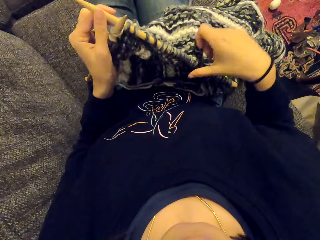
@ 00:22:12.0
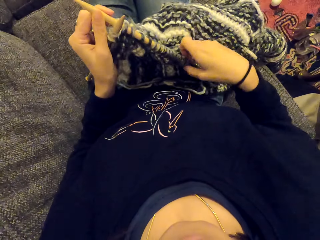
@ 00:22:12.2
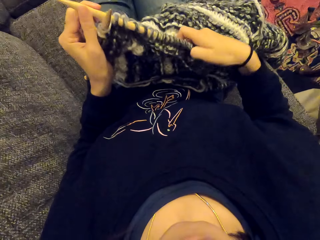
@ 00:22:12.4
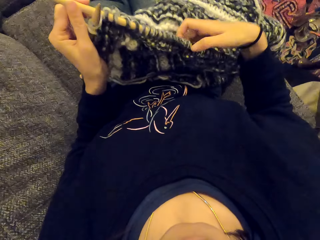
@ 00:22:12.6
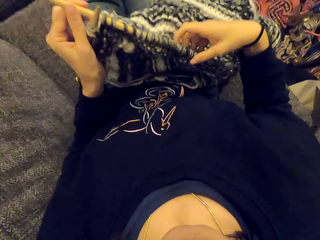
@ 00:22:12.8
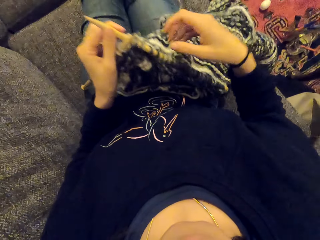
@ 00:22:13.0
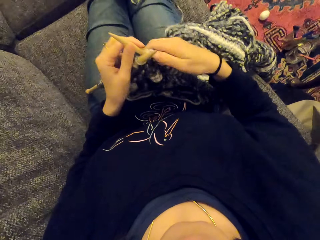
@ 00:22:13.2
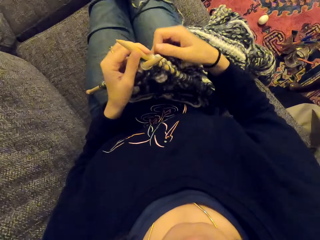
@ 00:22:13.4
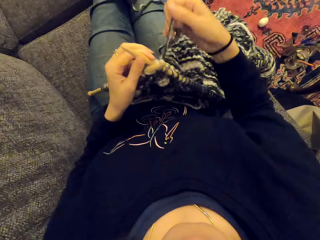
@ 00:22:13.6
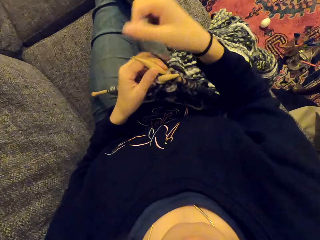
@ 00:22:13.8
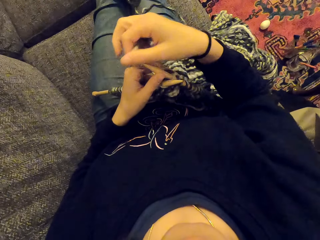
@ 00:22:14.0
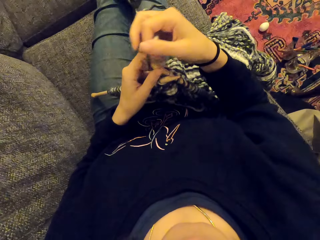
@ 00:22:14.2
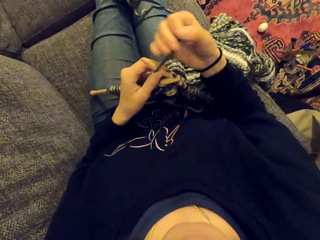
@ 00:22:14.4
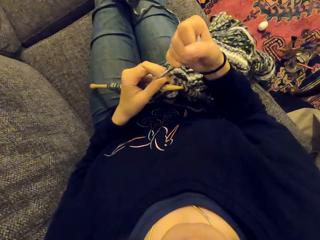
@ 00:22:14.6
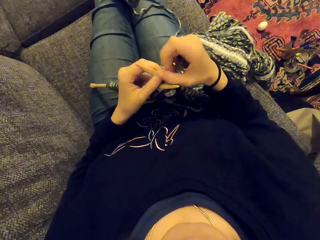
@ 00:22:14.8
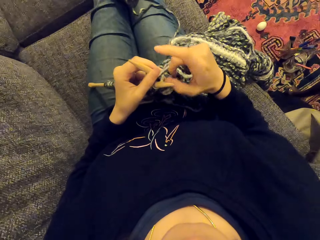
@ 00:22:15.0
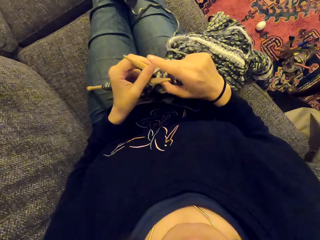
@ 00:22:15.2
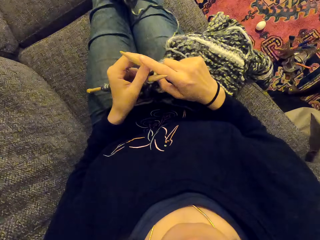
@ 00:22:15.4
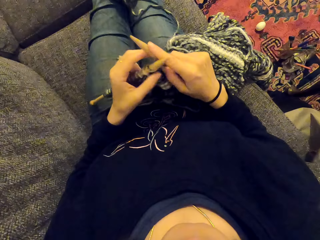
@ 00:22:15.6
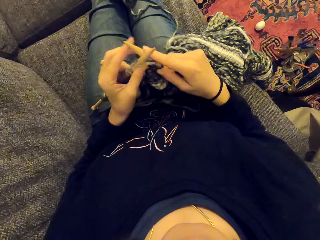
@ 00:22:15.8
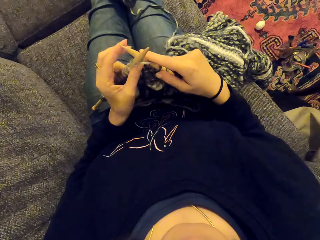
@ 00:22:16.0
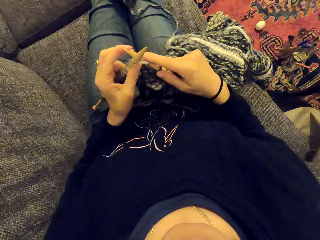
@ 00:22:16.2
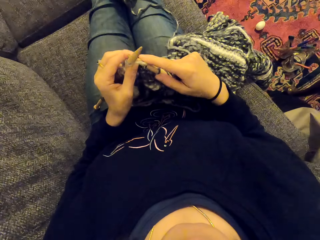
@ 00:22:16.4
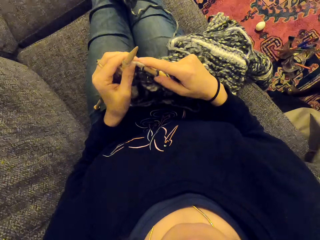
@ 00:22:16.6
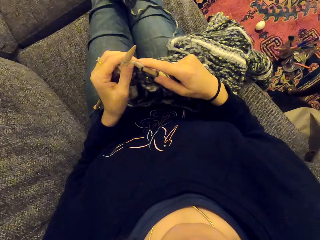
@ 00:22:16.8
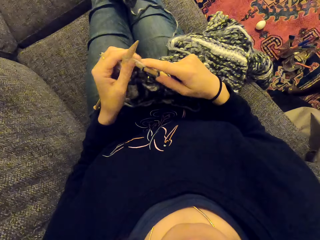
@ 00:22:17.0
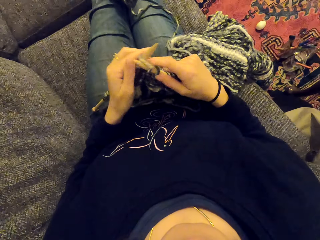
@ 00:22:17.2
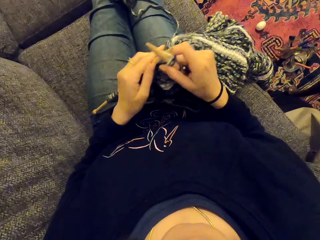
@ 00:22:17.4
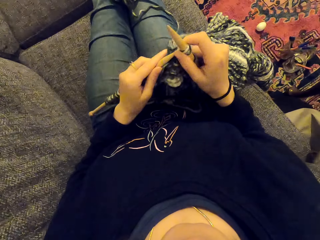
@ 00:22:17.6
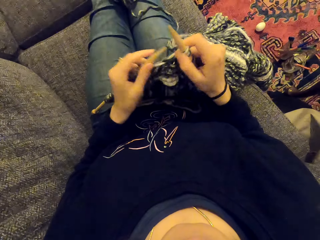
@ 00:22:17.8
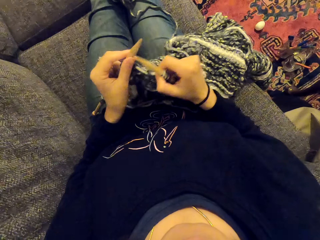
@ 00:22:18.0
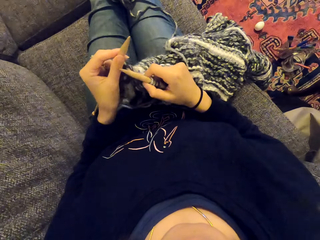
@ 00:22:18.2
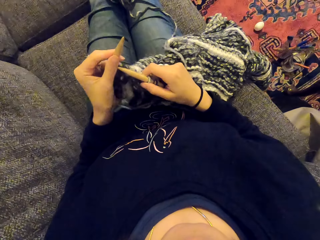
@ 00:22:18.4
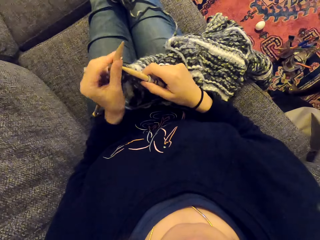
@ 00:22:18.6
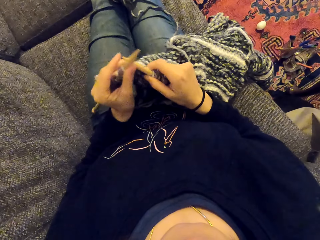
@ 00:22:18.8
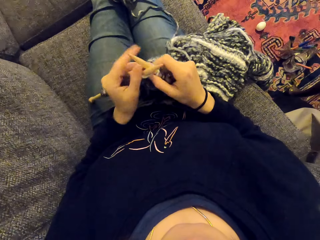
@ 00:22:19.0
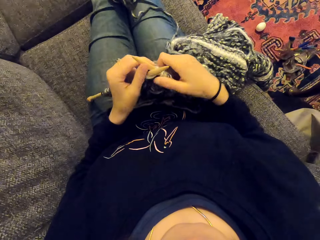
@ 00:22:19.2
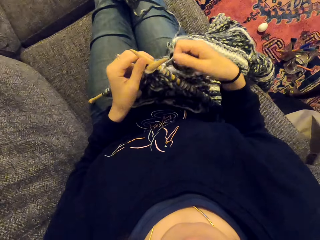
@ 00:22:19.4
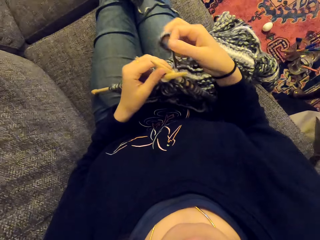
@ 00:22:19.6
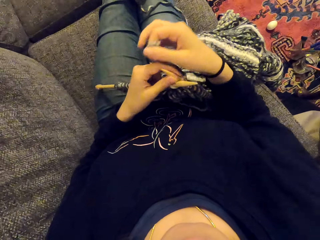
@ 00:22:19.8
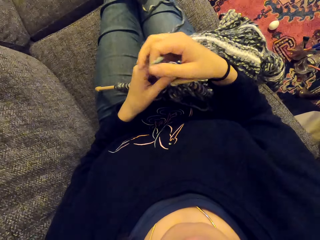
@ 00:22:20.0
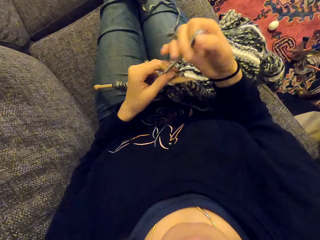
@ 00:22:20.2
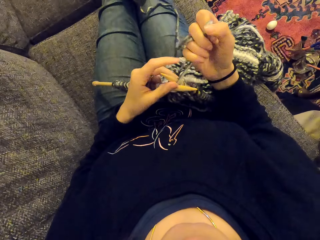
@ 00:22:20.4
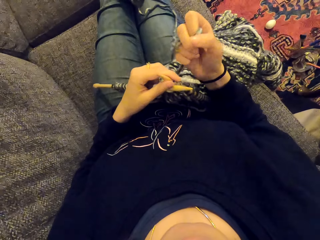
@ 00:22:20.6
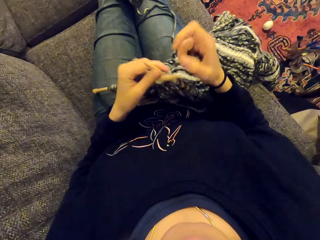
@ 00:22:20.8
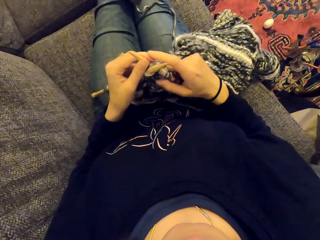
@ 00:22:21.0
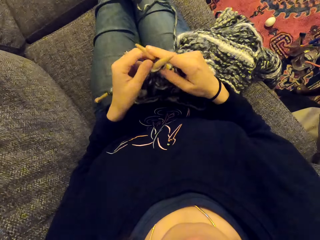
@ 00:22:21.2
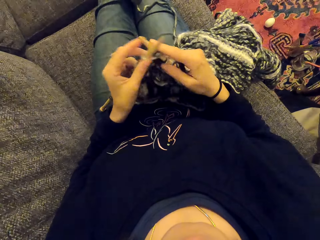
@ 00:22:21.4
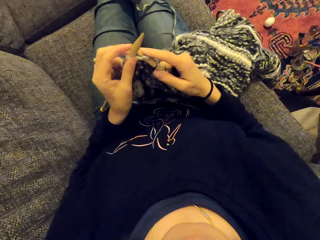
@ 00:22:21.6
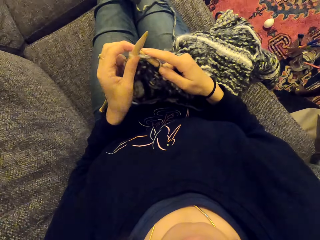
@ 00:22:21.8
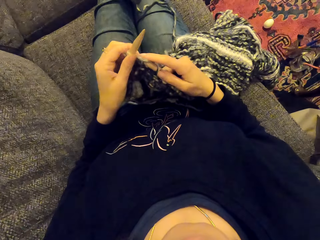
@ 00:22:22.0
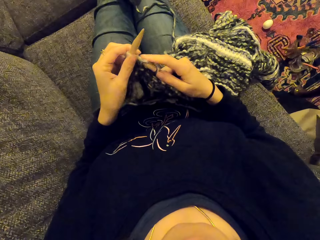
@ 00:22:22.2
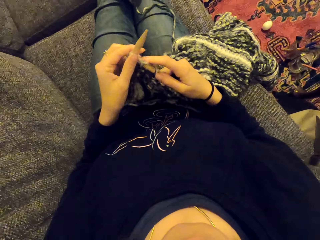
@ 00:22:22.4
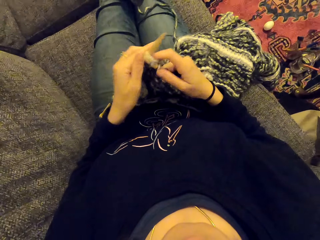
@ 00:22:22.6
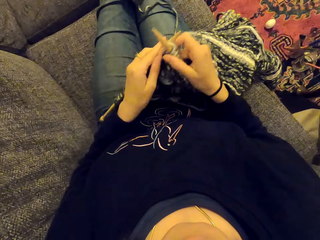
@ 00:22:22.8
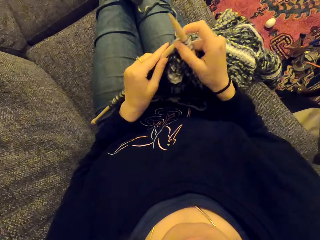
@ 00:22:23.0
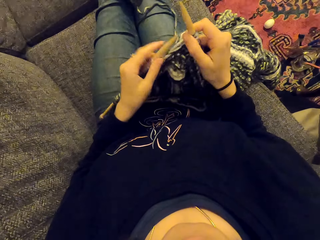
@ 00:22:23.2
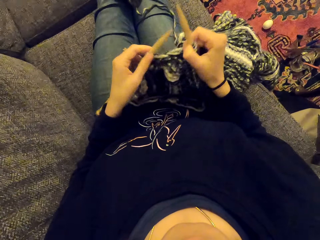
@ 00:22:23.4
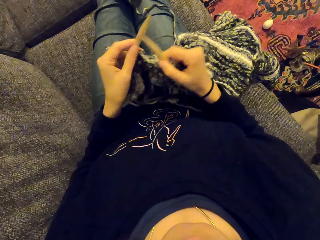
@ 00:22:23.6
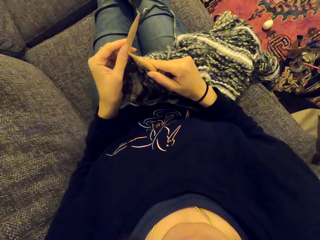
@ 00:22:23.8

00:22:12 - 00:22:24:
The camera wearer pushes the piece of cloth. They hold the fabric. They knit the fabric. They fix the piece of cloth. They sew the piece of cloth.

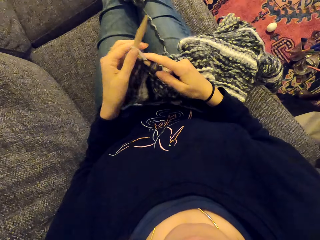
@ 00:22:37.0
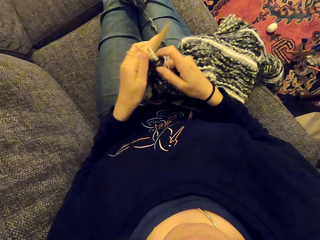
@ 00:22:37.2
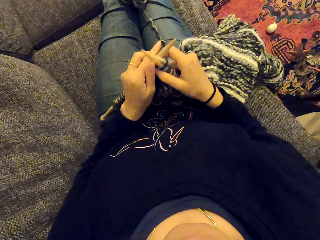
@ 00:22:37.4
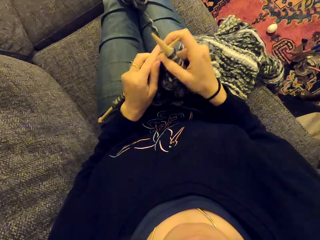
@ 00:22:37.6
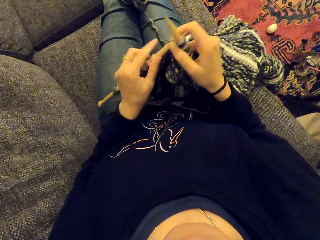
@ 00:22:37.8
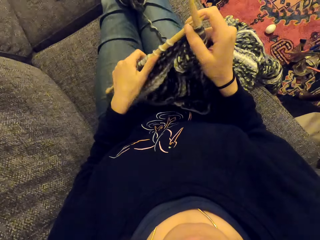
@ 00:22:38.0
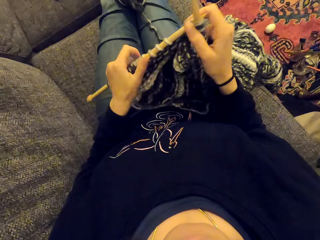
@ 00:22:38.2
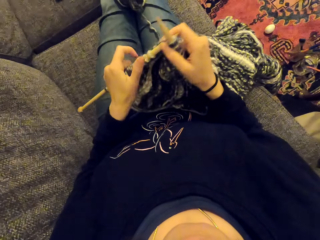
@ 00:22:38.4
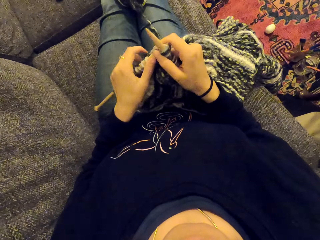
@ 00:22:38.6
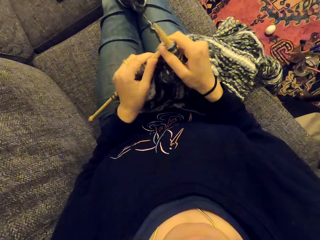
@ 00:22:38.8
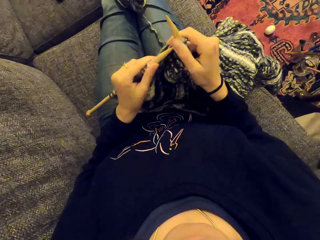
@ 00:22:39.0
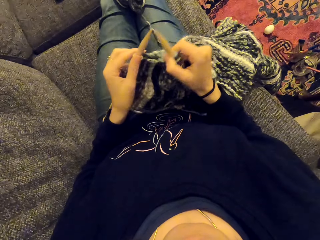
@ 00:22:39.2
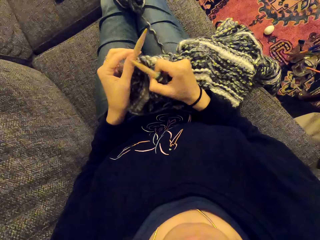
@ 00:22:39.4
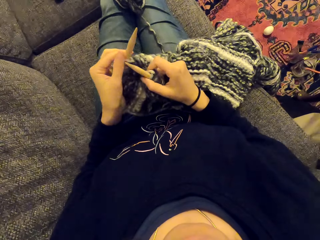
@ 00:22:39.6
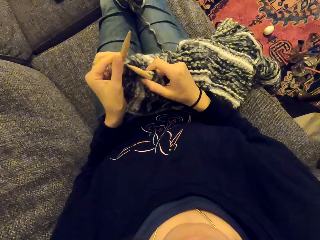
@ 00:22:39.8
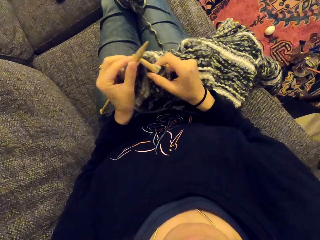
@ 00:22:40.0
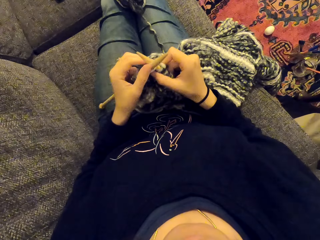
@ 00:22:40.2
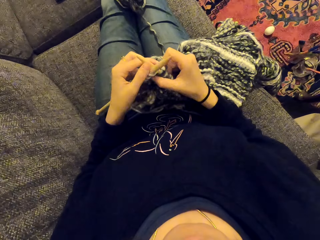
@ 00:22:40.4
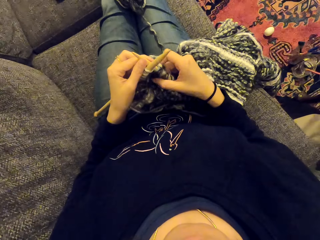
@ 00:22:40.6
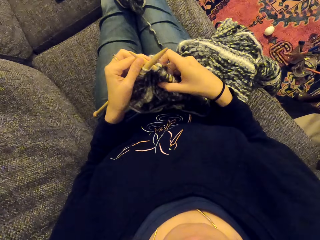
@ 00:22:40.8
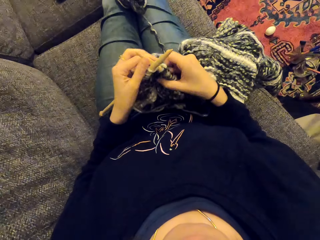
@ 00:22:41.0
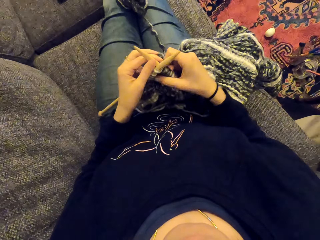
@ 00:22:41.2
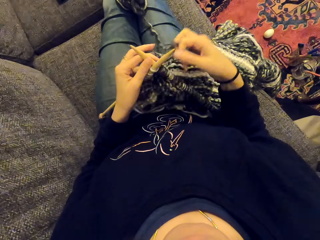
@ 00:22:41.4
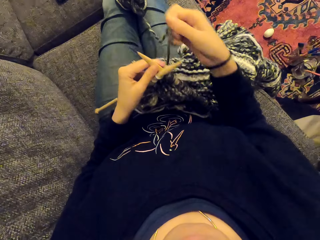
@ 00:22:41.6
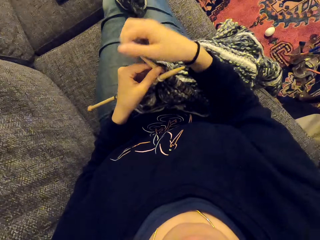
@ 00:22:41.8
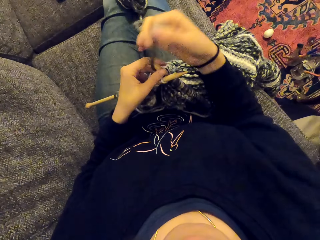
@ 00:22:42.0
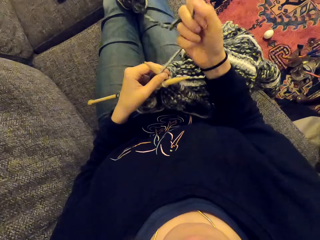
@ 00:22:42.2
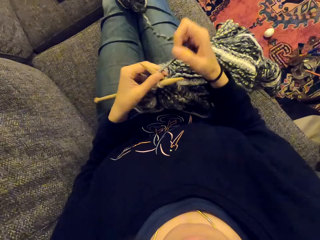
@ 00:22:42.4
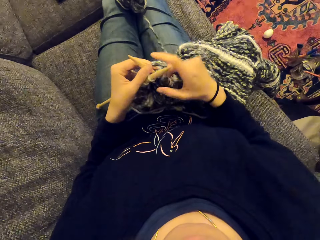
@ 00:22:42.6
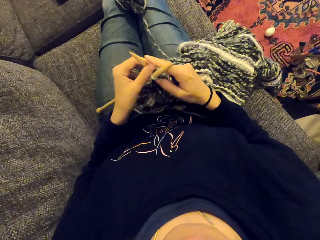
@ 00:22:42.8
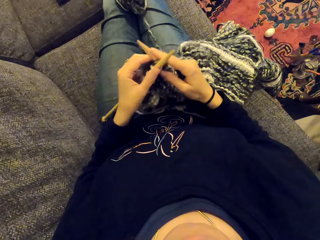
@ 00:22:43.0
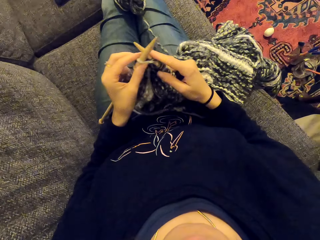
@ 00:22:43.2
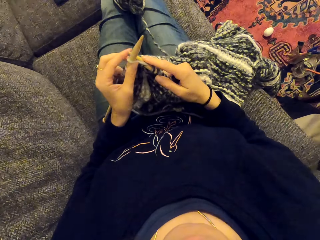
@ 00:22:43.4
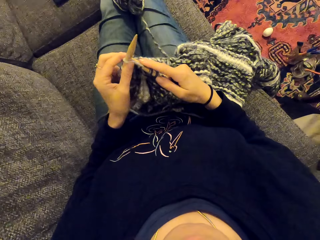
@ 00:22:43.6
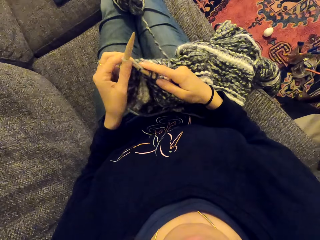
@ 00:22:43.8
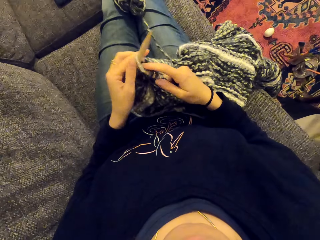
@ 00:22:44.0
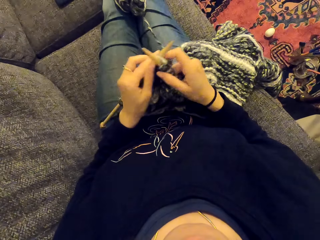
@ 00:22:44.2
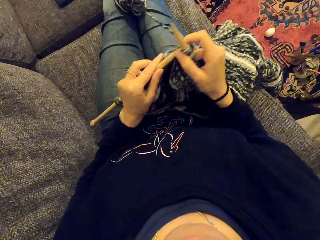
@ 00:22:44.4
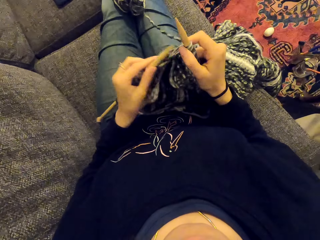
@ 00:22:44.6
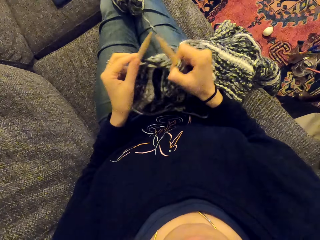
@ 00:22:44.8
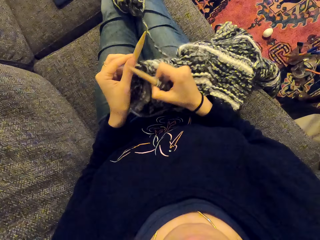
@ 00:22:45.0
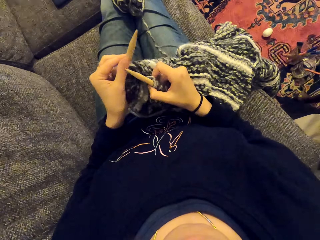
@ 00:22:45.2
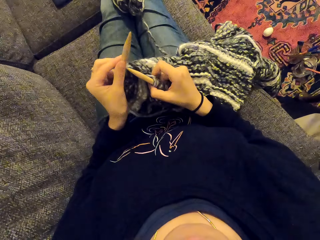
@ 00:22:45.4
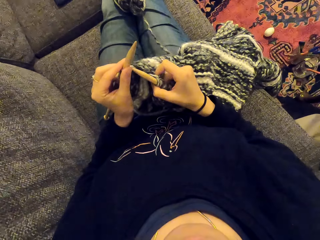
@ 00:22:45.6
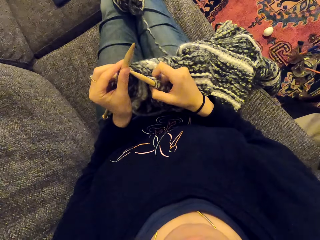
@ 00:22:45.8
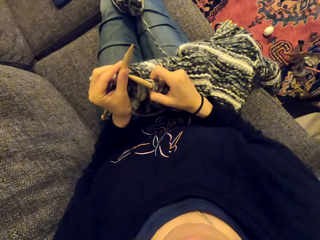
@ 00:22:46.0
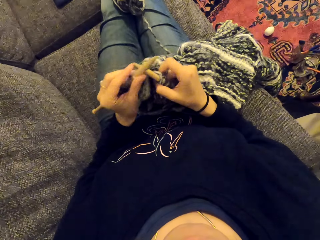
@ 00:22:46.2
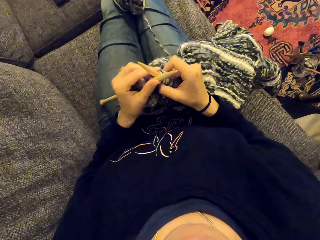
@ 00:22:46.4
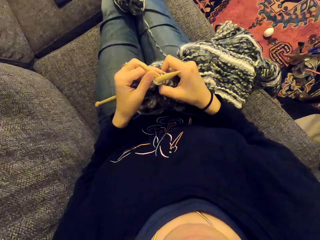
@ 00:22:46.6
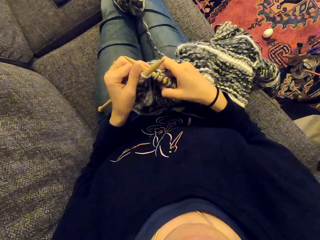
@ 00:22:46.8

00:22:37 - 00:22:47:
The camera wearer pushes the piece of cloth. They sew the piece of cloth.
